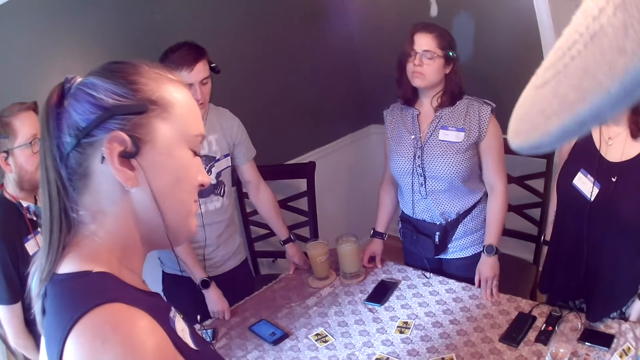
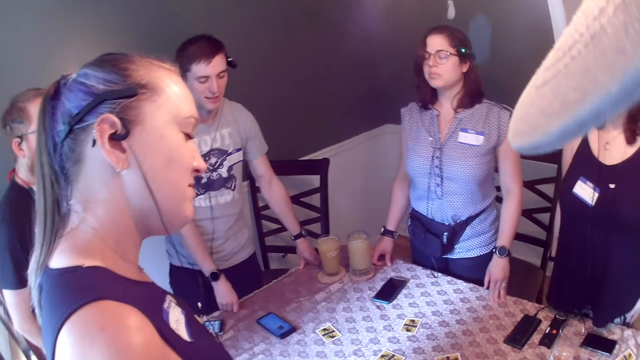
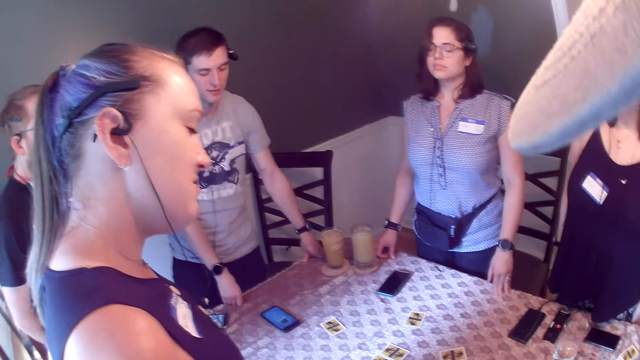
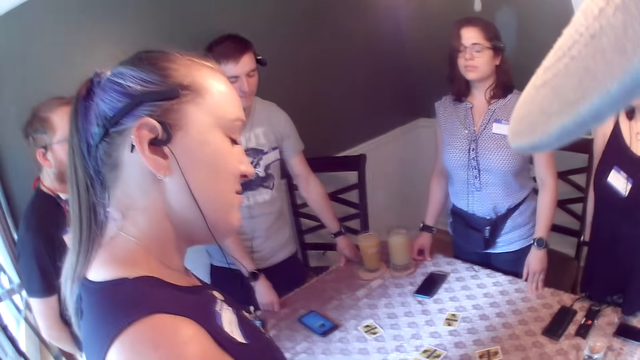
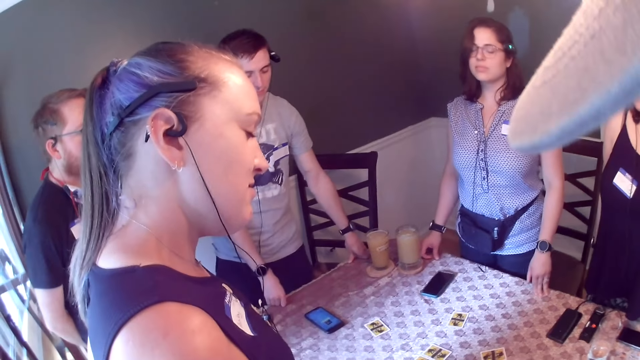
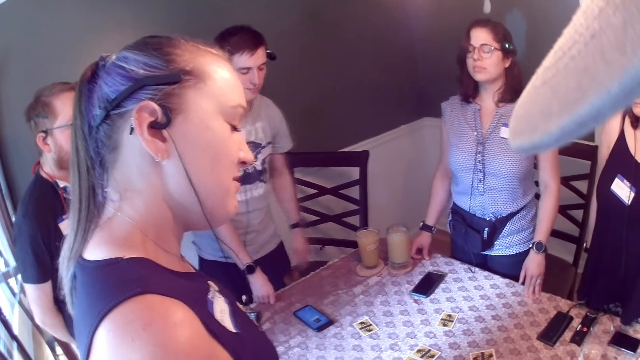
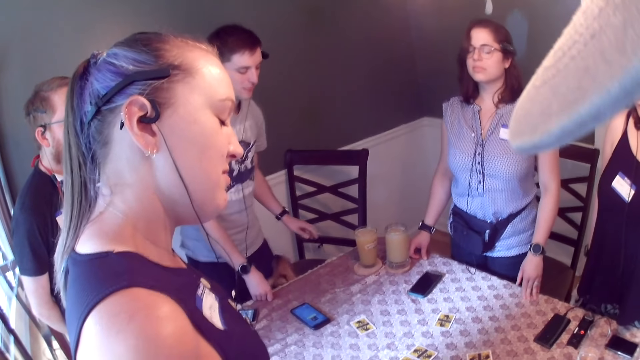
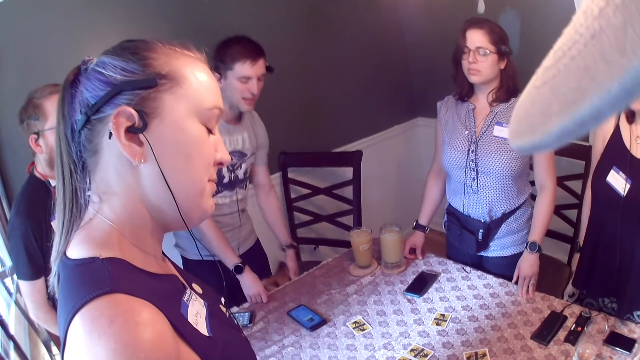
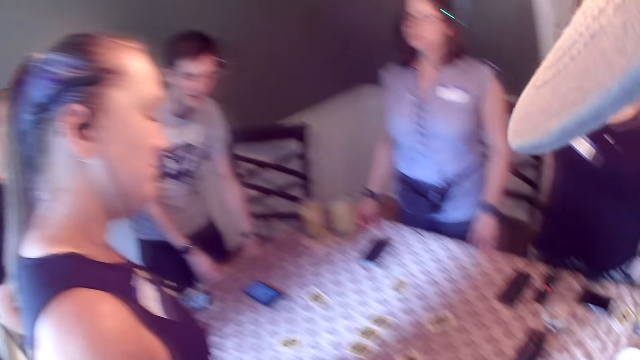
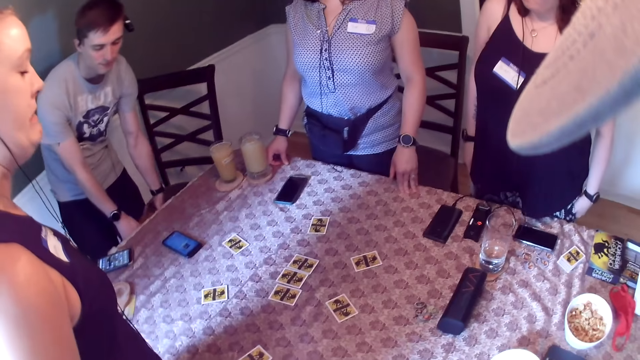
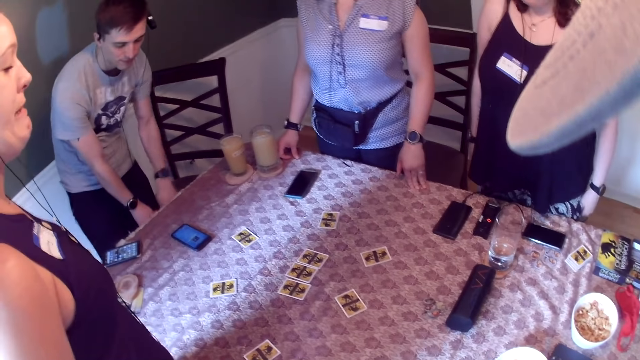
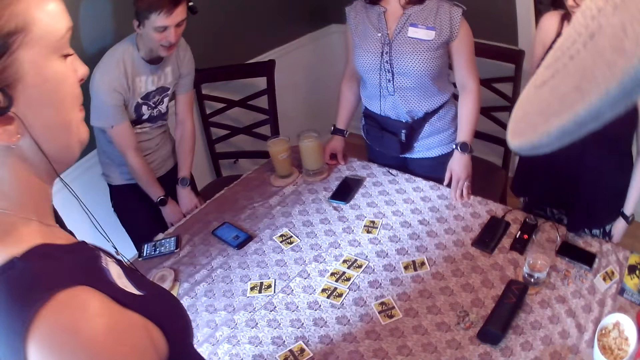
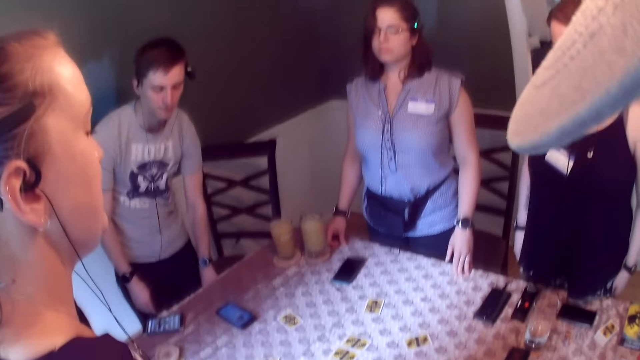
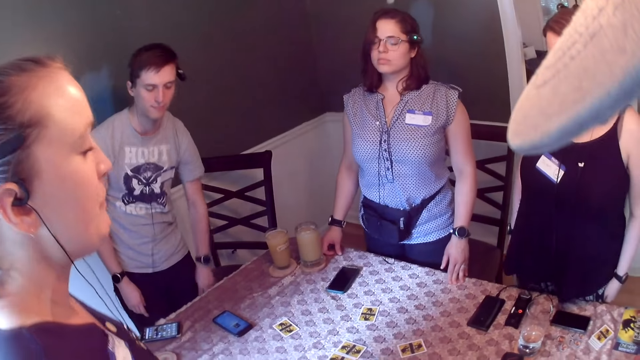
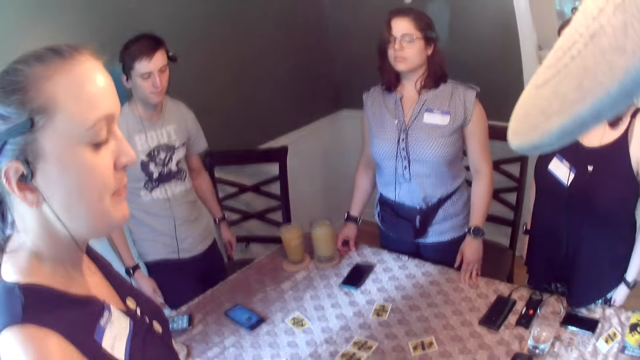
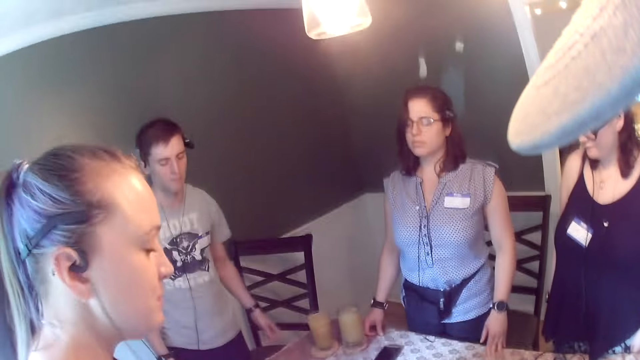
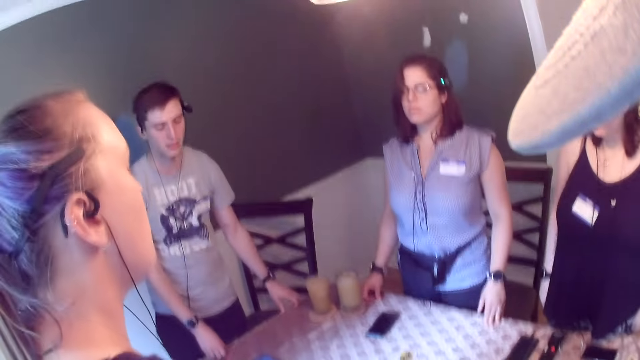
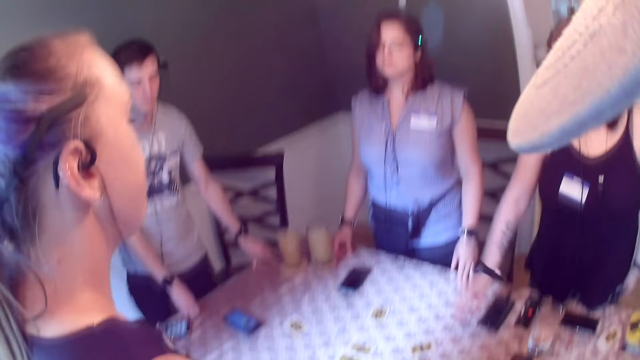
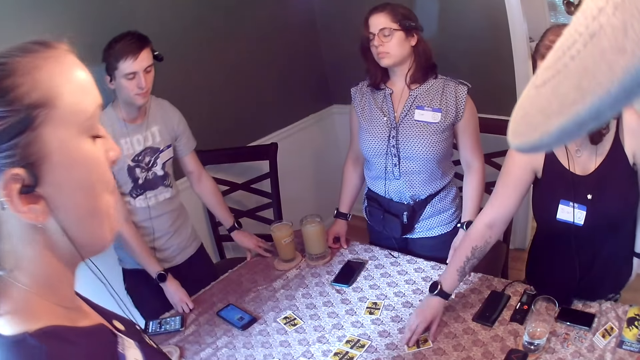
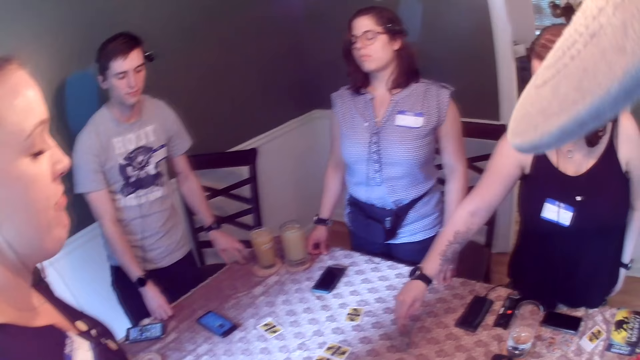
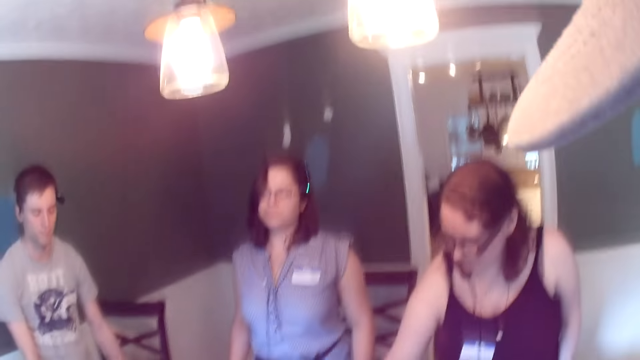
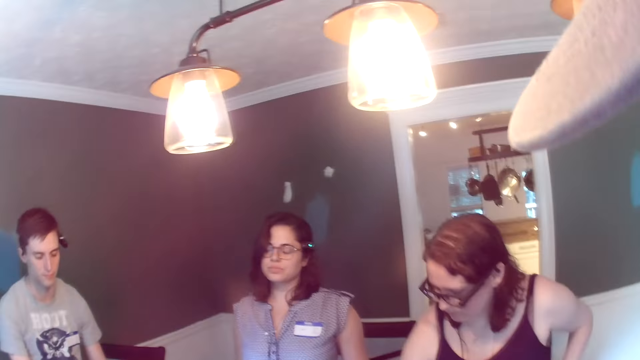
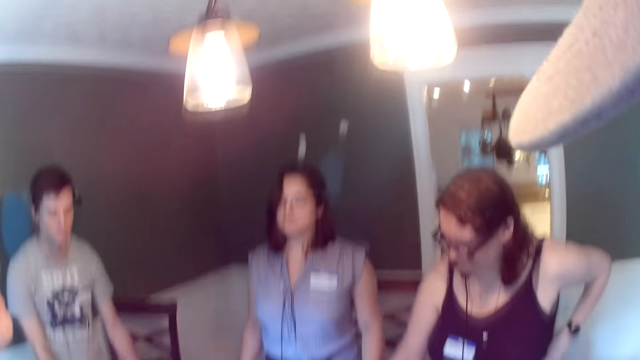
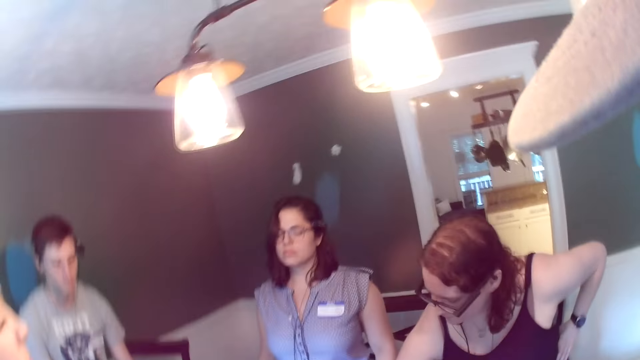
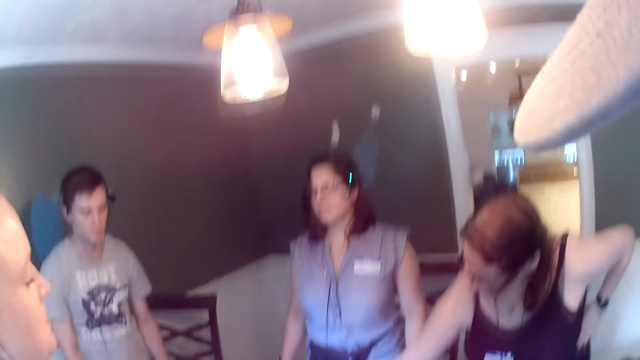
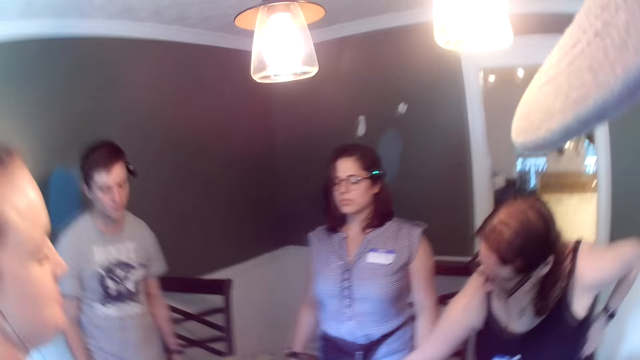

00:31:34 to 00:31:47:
A man interacts with a dog. He places both hands on the dining table. A woman picks up a game card from the dining table with her right hand.

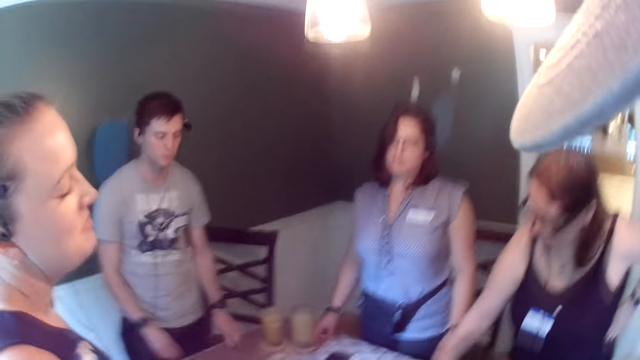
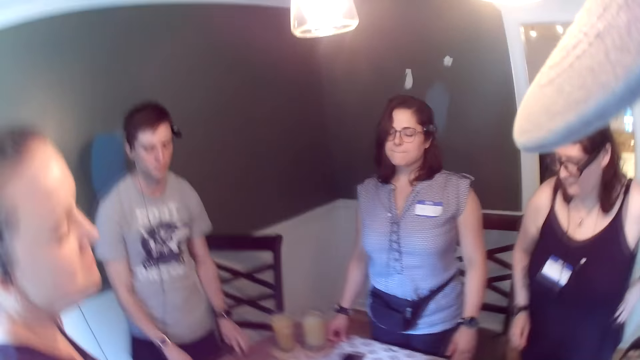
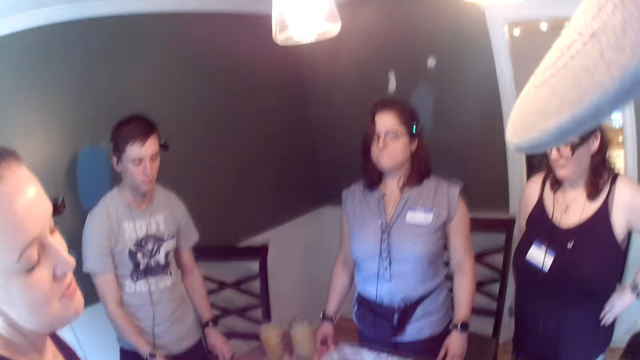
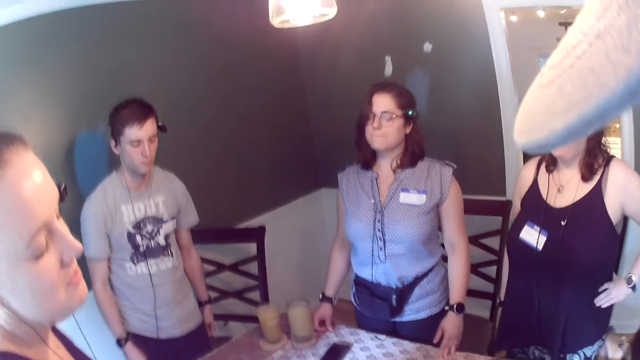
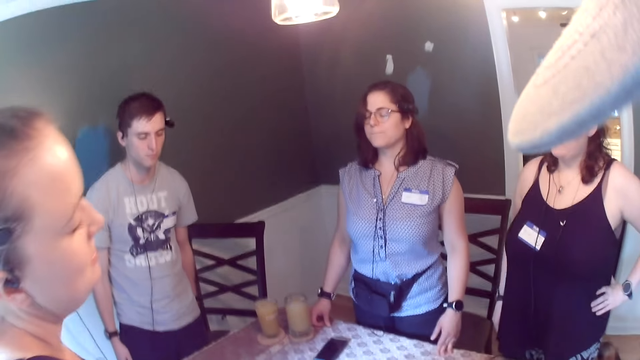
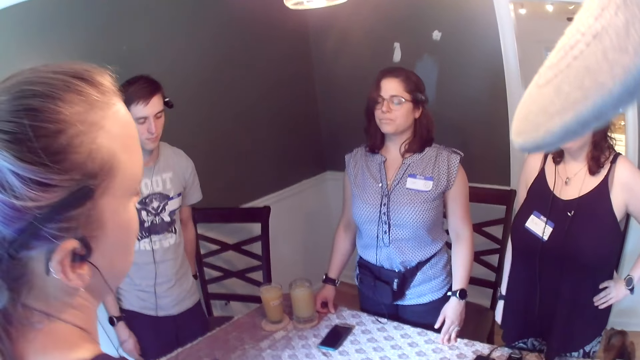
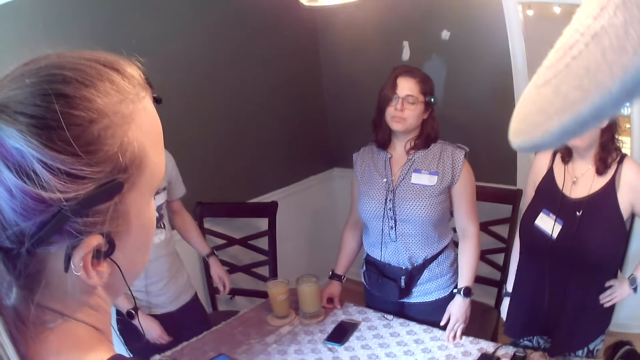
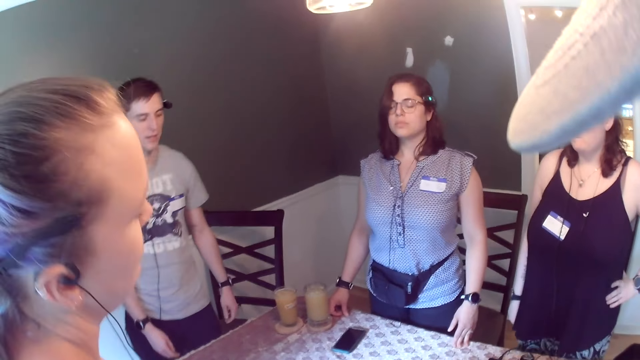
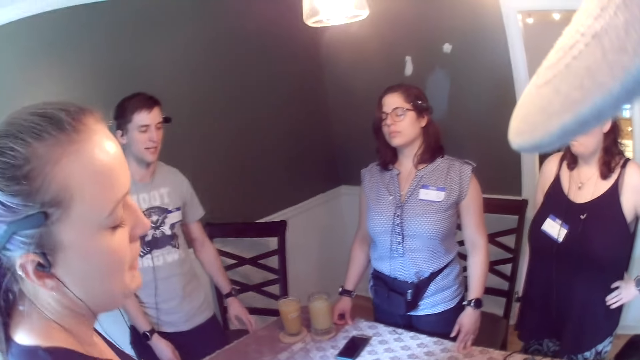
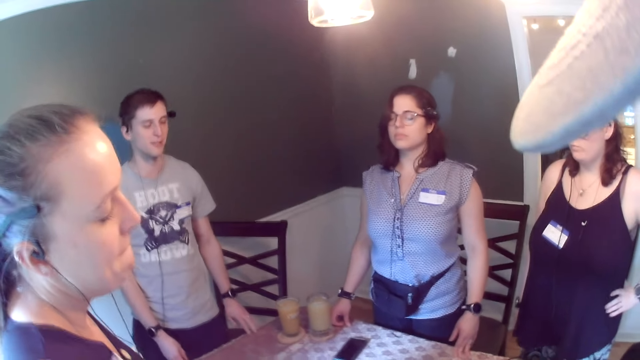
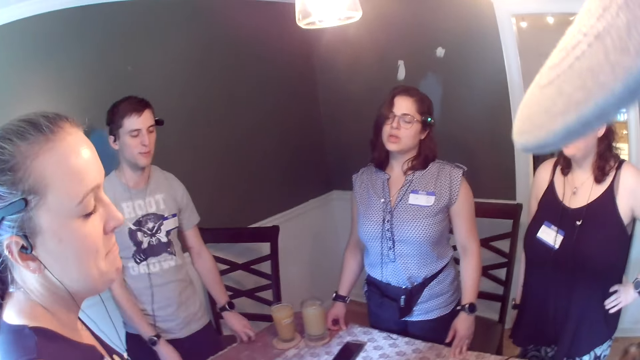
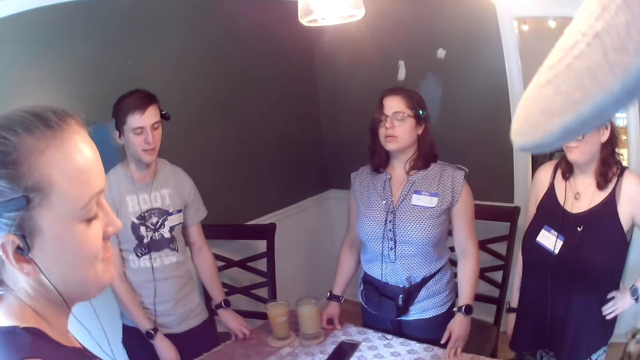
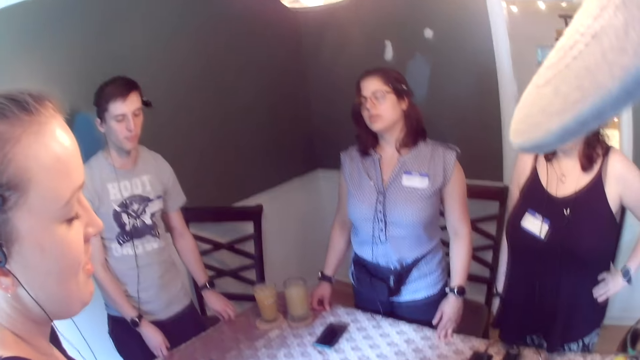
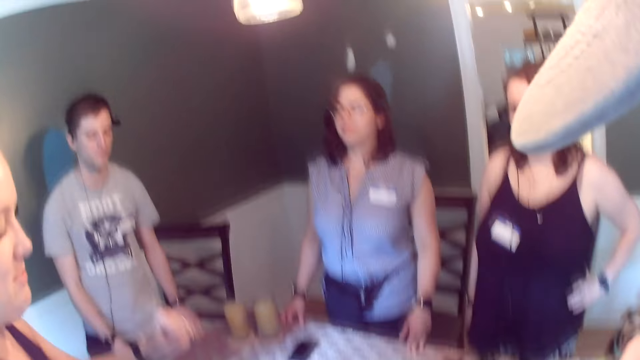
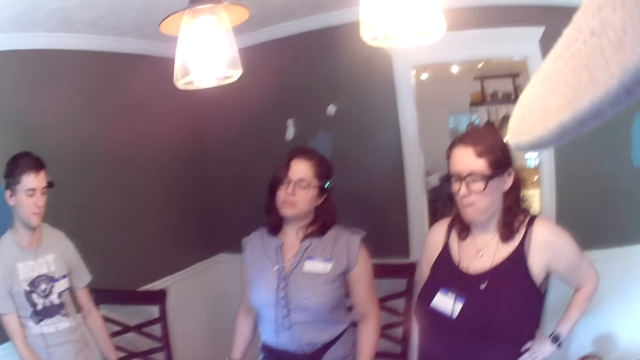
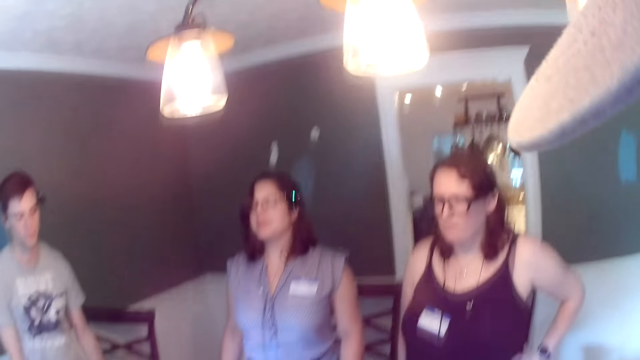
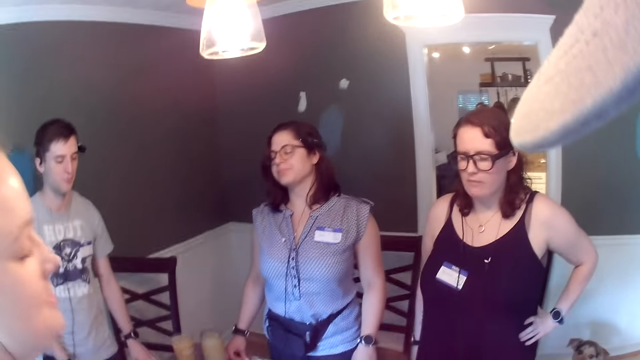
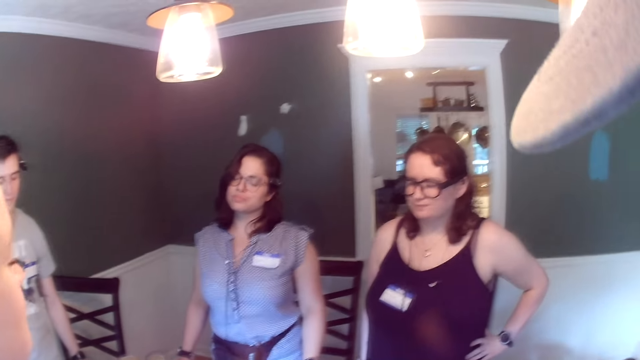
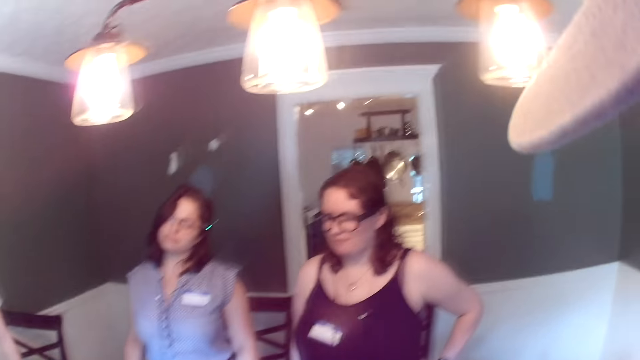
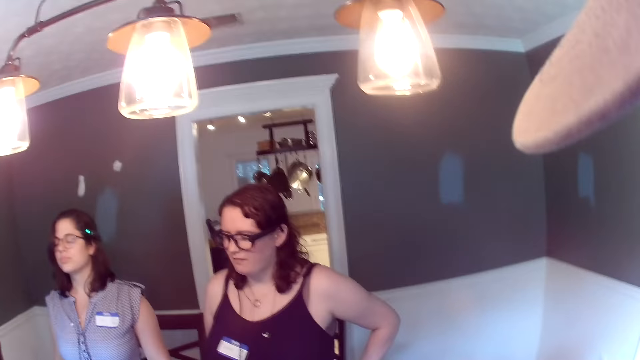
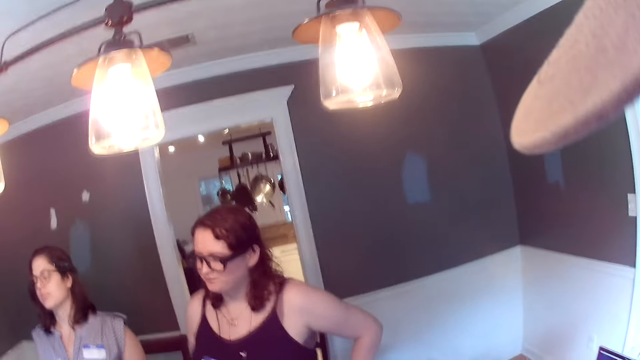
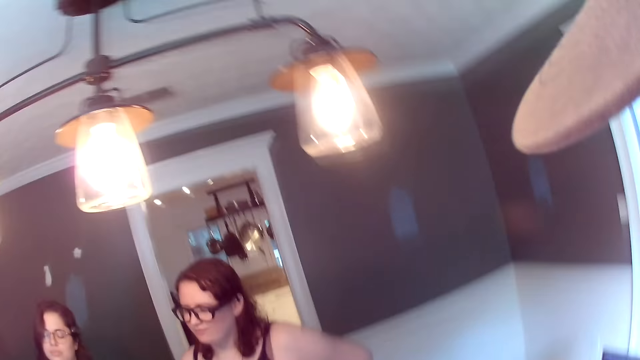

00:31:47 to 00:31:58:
A man talks to a group of people. He places both hands on the dining table. A woman throws her left fist forward.
